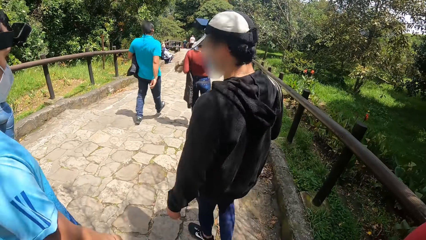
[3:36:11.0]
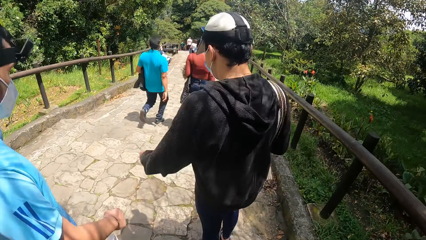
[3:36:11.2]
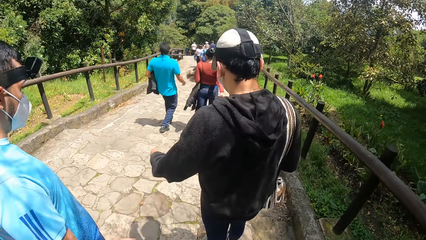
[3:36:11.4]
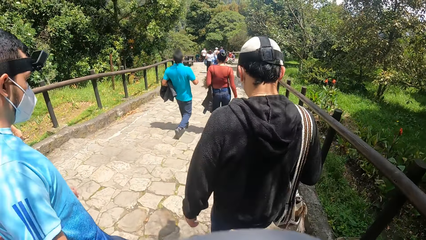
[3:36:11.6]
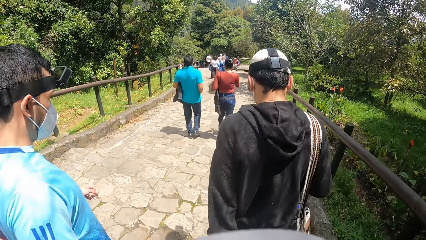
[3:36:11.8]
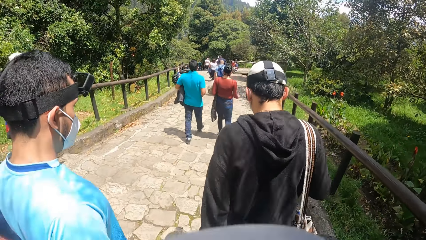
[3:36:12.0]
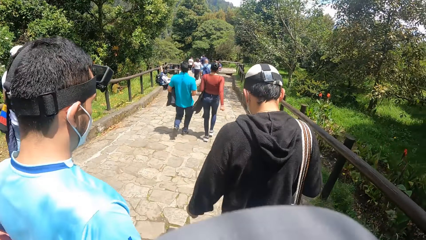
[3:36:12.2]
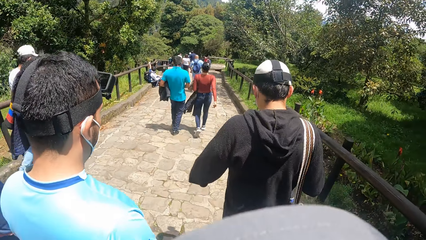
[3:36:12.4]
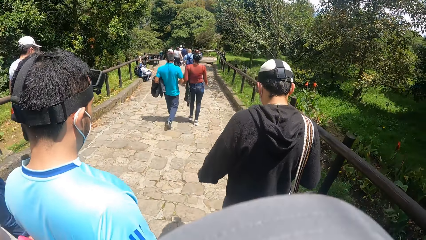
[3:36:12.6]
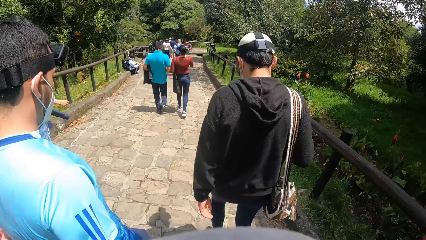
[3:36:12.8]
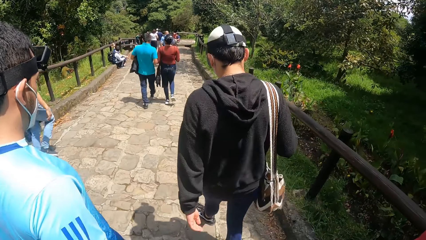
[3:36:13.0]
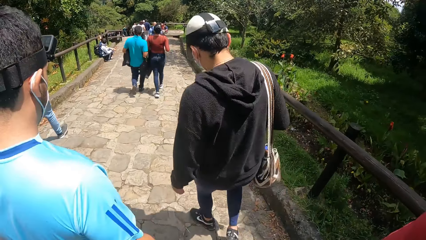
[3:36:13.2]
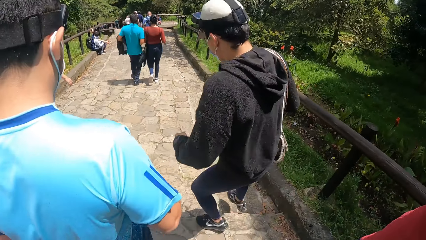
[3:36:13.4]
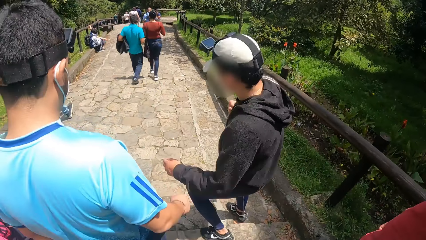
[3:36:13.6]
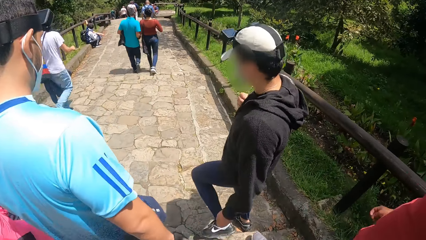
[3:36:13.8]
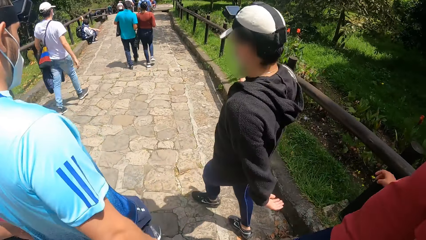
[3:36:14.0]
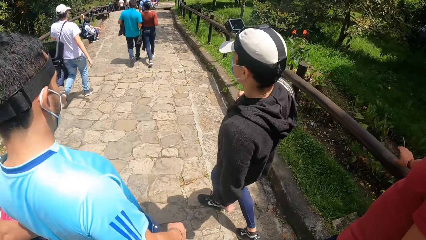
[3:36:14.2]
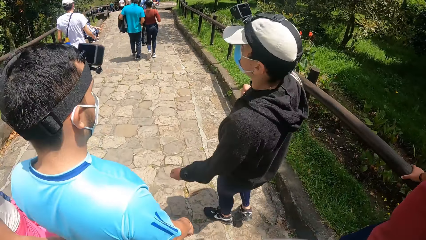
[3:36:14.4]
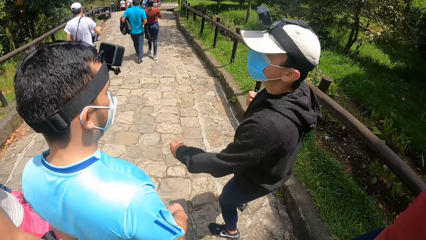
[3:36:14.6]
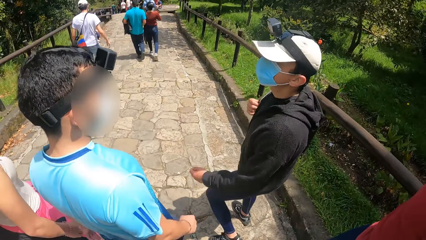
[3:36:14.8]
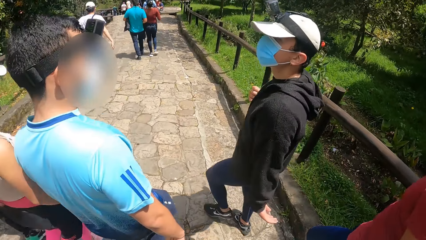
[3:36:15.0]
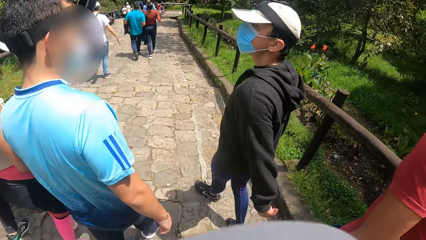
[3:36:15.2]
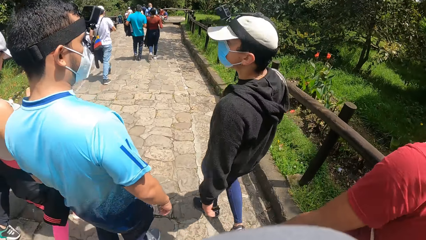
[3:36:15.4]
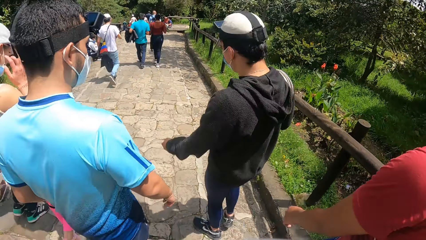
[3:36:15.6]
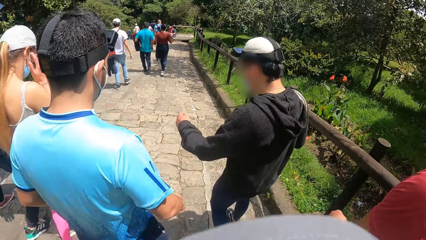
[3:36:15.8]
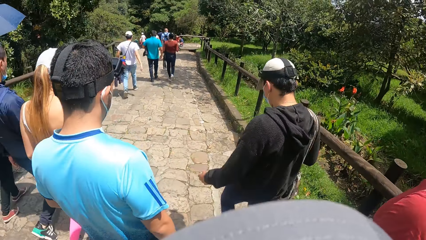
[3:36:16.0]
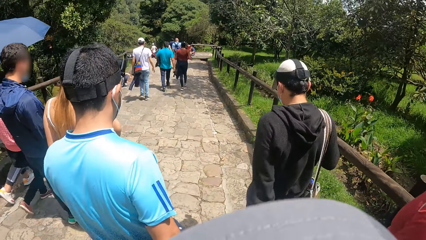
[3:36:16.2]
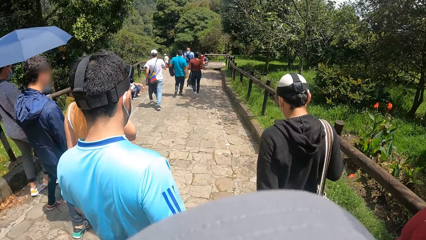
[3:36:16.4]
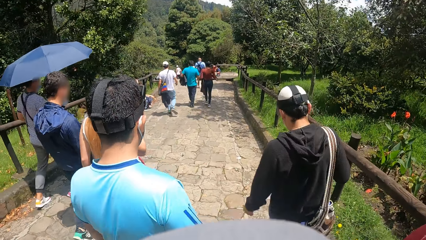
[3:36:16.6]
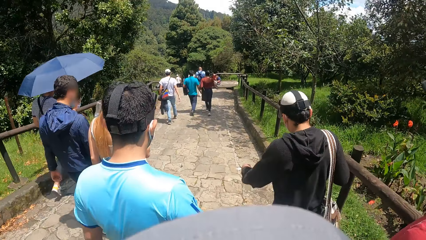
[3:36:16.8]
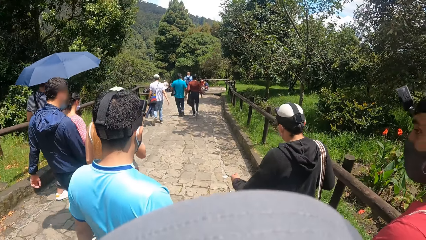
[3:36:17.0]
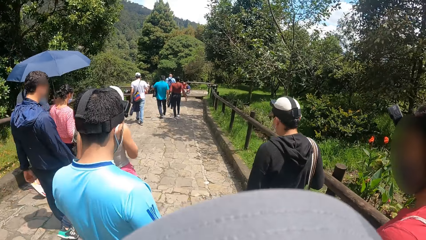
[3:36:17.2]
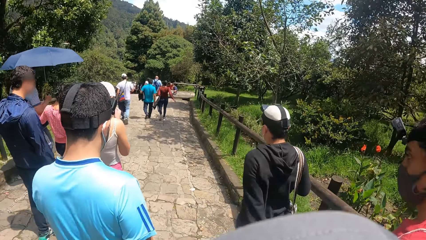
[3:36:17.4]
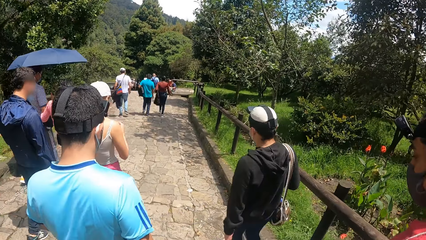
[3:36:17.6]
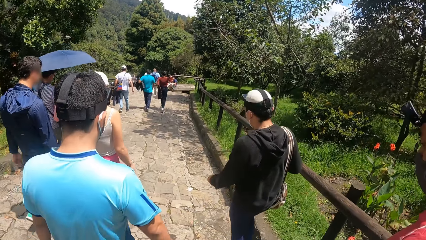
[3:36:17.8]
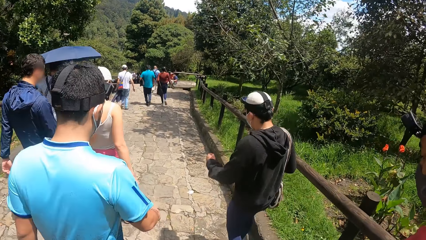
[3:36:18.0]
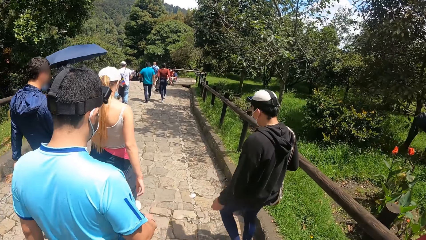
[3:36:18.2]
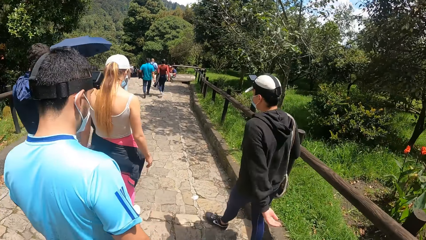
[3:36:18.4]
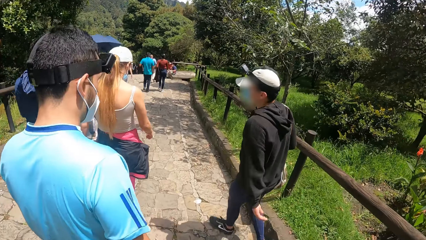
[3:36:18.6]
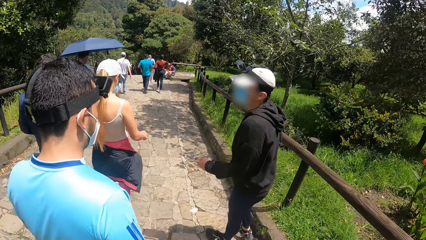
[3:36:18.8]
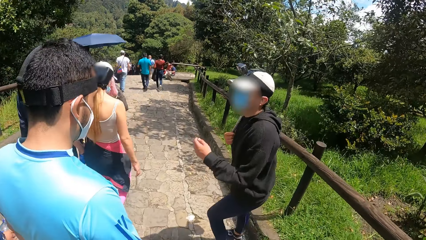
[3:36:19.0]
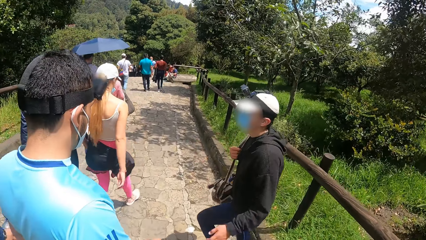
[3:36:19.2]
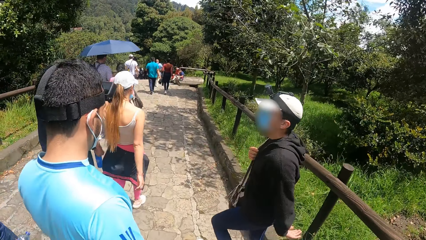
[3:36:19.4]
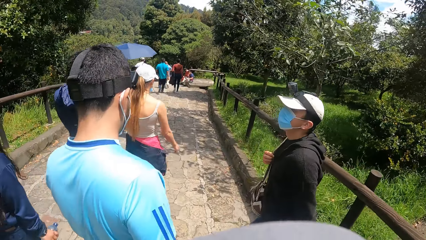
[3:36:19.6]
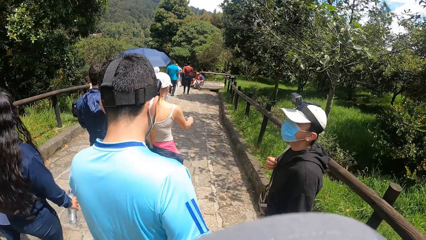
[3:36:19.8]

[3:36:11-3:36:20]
A person walks on the road. The person interacts with another person.

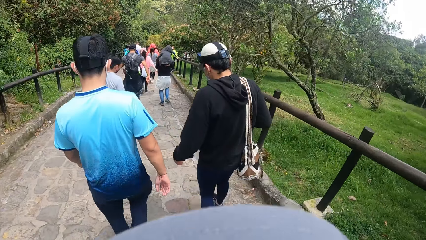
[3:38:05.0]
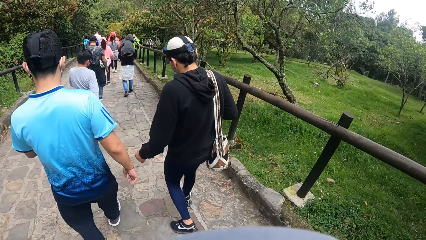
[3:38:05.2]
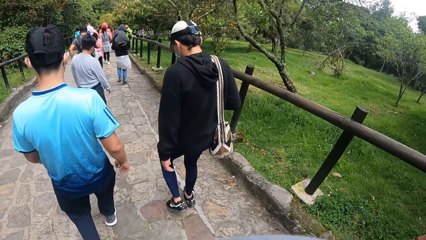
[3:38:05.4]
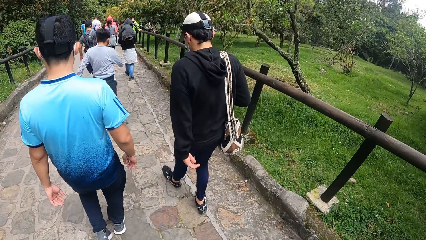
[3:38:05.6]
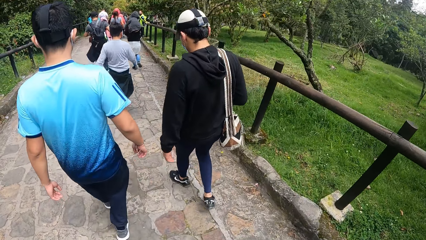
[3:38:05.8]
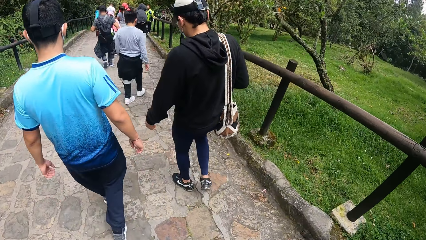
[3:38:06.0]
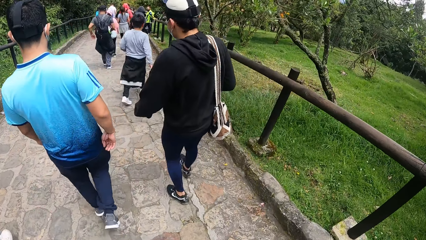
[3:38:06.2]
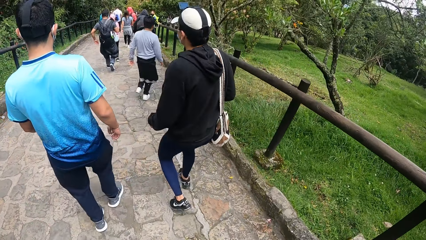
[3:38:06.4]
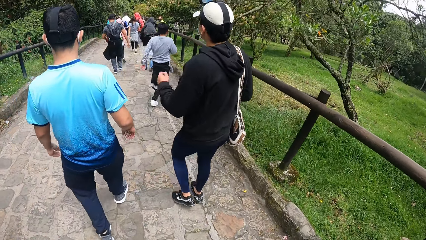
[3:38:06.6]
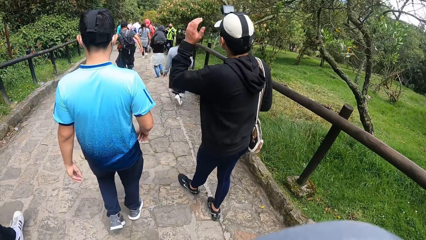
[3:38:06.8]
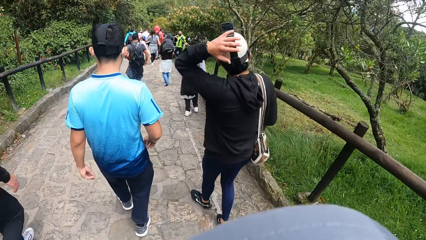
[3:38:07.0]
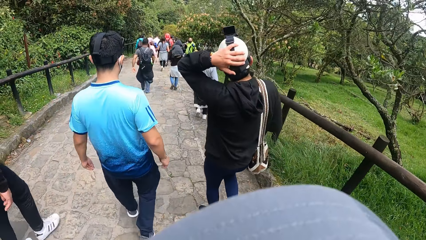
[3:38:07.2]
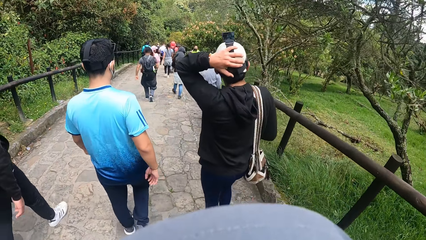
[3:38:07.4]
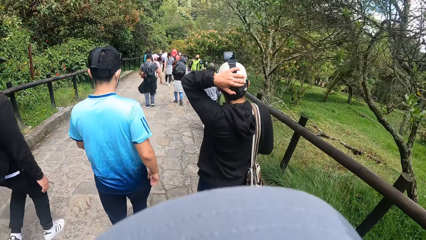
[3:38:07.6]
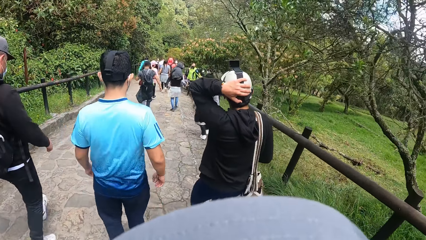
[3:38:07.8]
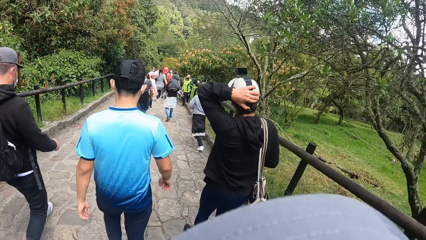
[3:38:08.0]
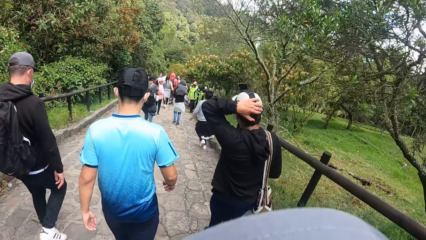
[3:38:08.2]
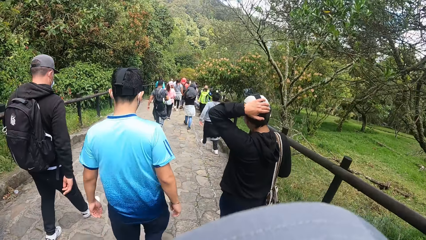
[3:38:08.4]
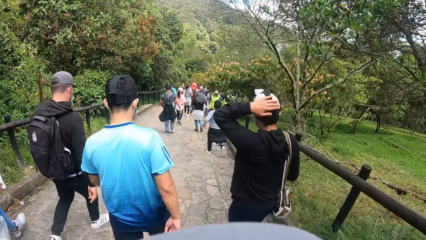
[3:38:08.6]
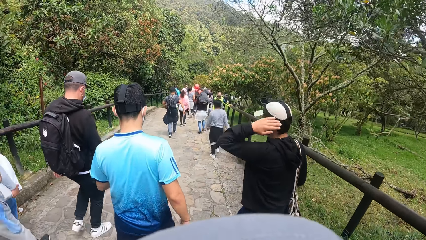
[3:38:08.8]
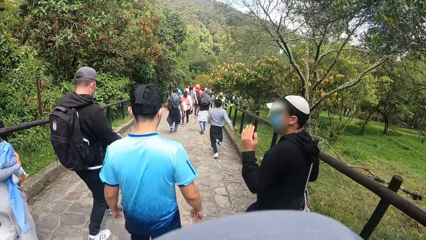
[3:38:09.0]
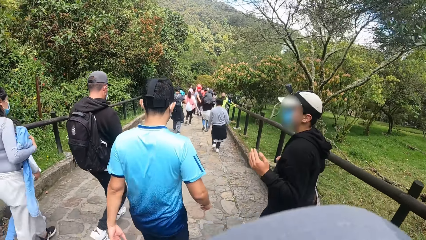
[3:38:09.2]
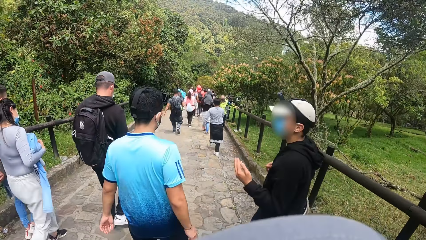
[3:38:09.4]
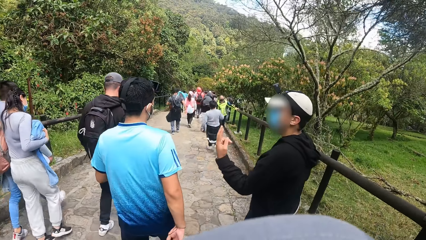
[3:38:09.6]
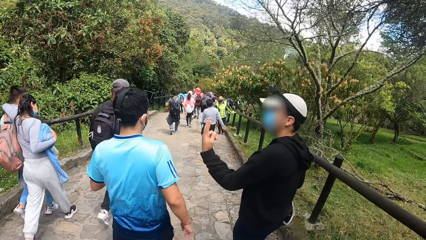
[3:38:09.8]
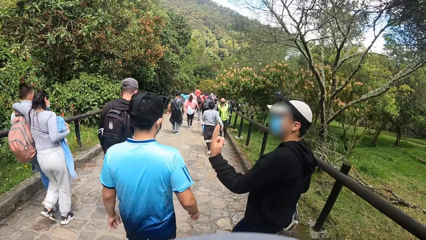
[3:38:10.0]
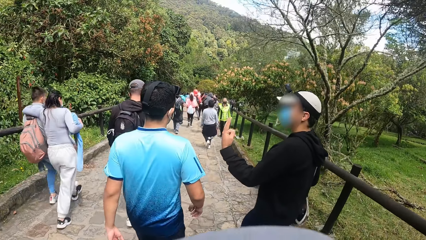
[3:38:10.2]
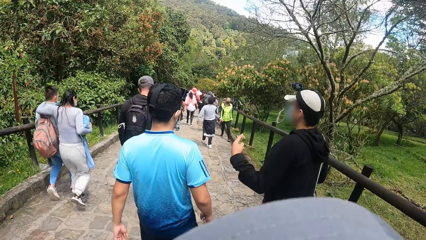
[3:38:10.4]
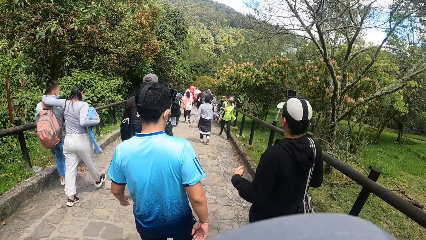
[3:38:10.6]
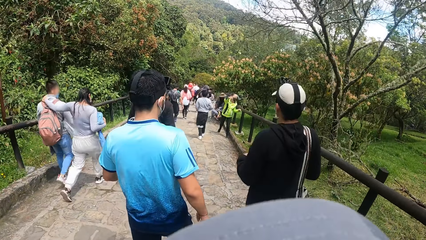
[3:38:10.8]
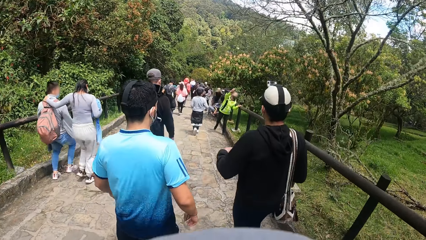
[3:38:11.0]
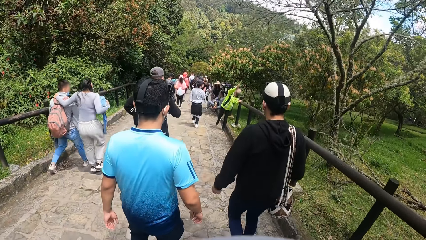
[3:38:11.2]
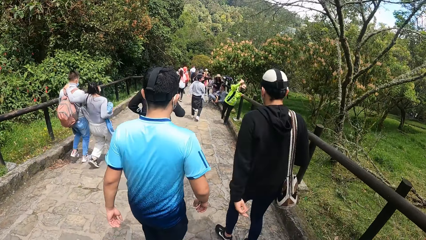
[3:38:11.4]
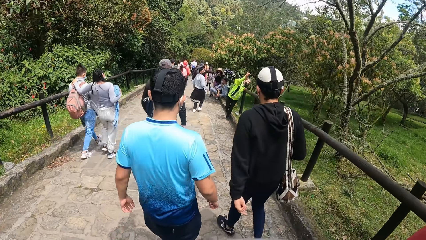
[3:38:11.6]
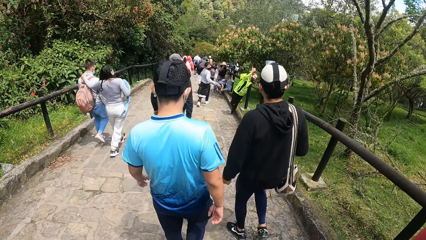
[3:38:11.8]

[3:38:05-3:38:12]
A man touches his cap with his left hand.
